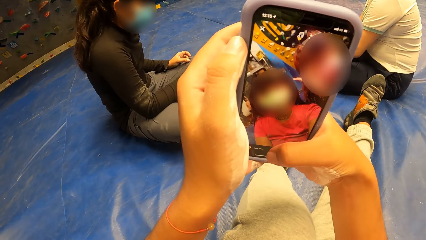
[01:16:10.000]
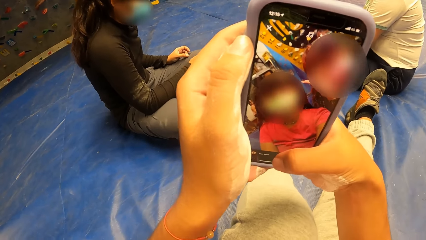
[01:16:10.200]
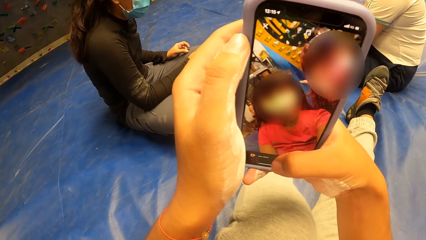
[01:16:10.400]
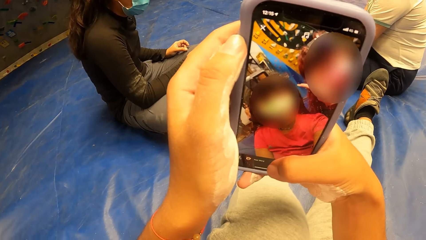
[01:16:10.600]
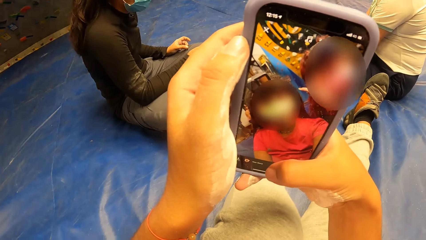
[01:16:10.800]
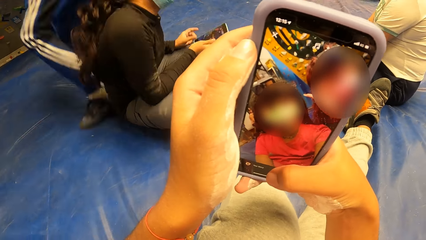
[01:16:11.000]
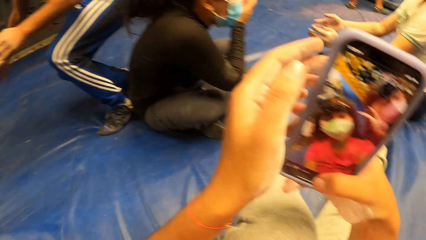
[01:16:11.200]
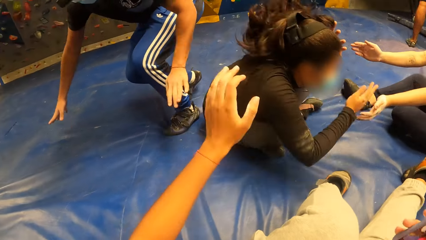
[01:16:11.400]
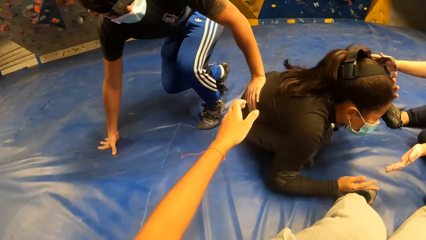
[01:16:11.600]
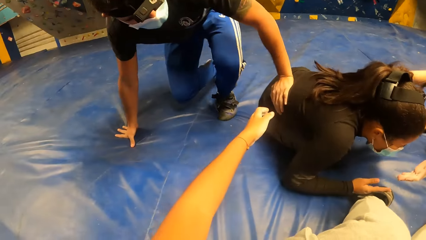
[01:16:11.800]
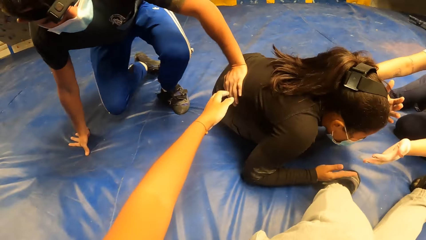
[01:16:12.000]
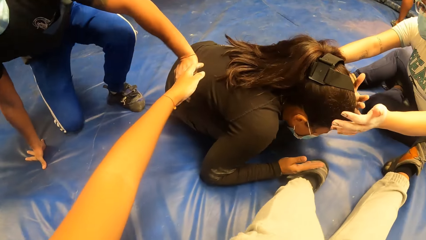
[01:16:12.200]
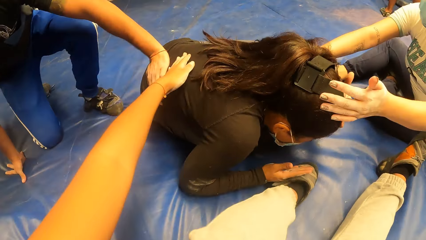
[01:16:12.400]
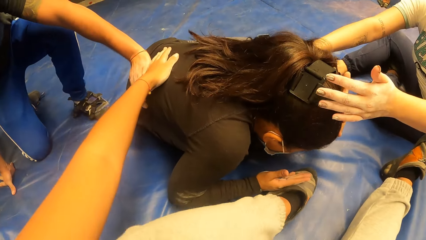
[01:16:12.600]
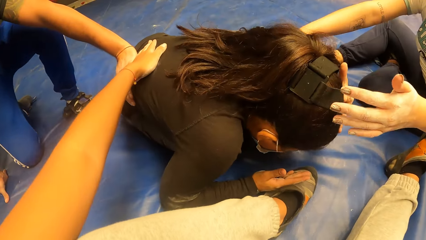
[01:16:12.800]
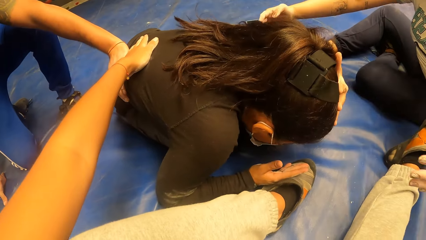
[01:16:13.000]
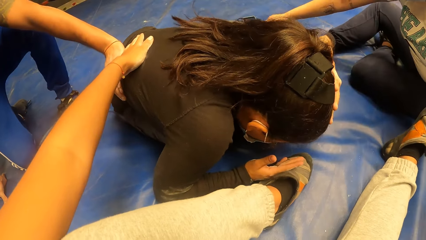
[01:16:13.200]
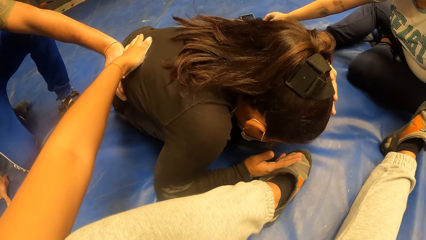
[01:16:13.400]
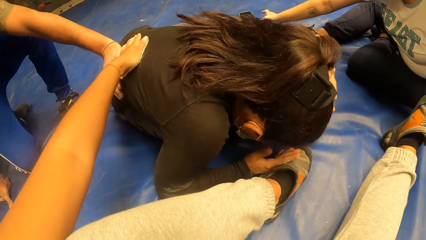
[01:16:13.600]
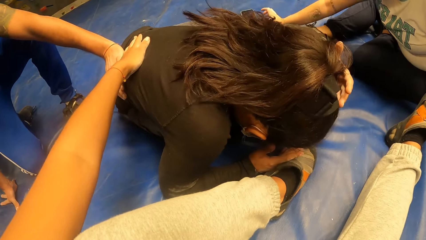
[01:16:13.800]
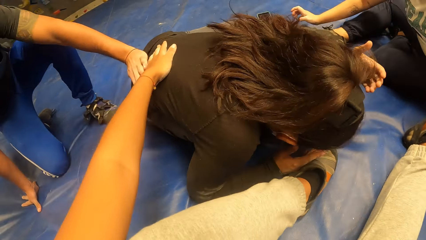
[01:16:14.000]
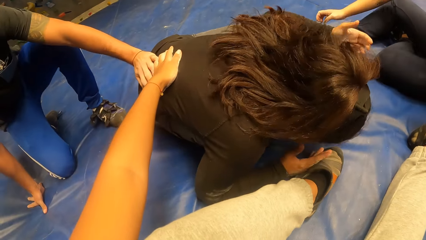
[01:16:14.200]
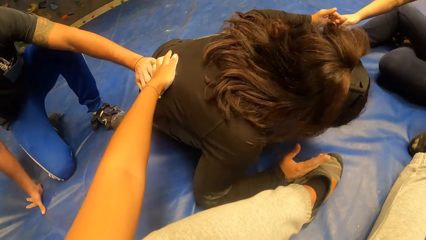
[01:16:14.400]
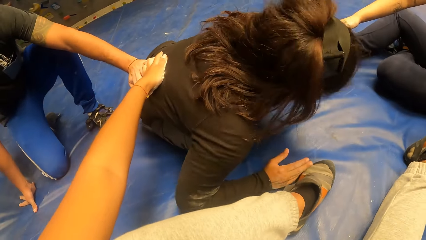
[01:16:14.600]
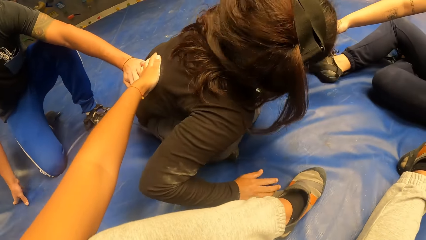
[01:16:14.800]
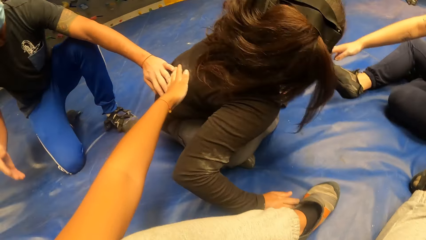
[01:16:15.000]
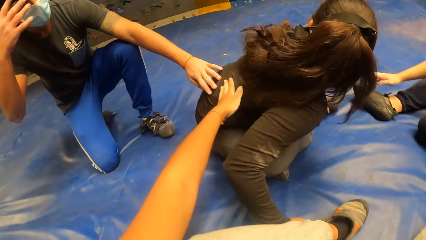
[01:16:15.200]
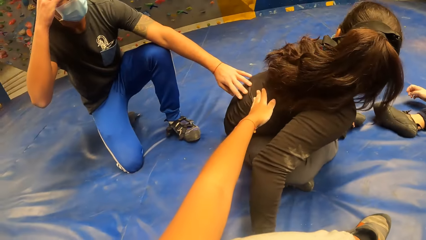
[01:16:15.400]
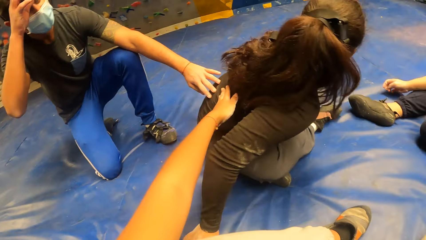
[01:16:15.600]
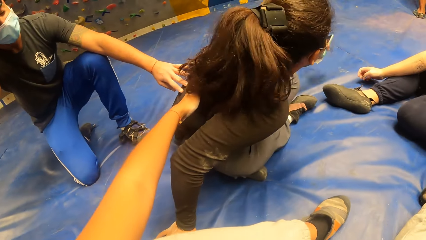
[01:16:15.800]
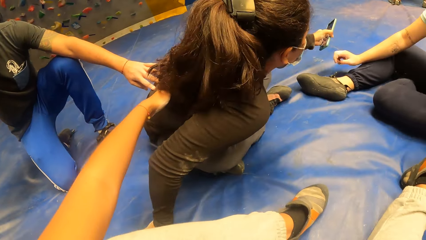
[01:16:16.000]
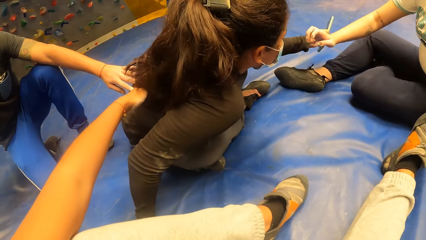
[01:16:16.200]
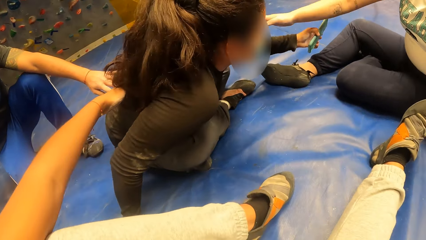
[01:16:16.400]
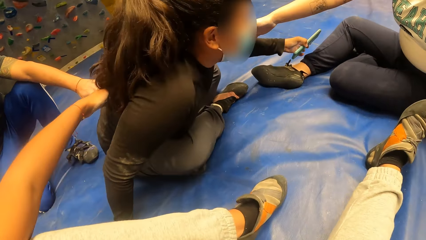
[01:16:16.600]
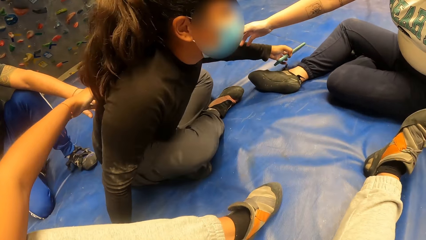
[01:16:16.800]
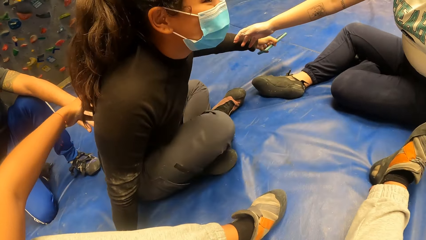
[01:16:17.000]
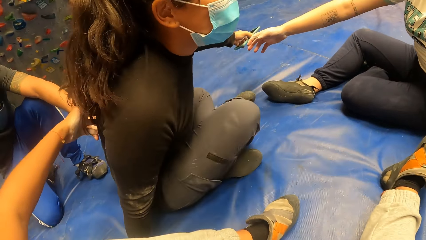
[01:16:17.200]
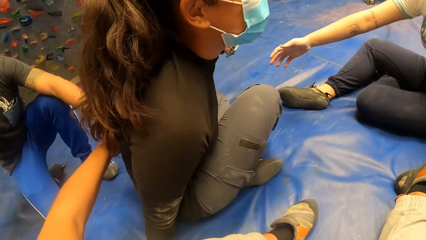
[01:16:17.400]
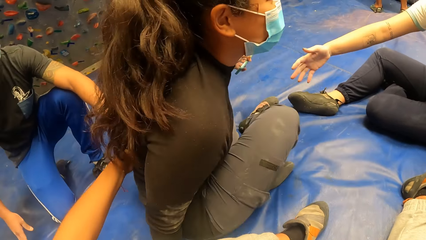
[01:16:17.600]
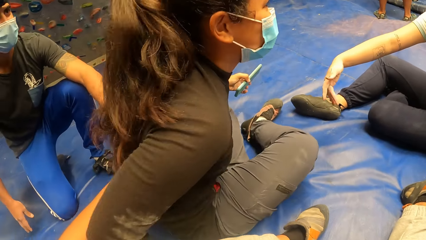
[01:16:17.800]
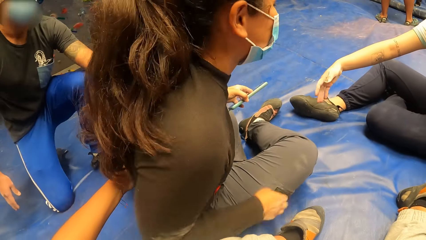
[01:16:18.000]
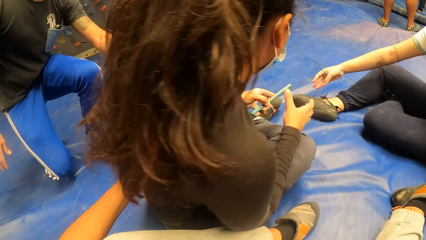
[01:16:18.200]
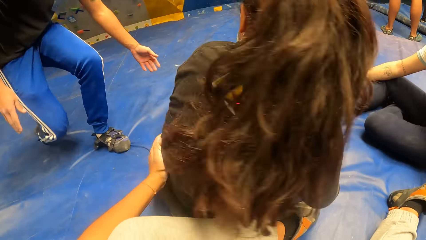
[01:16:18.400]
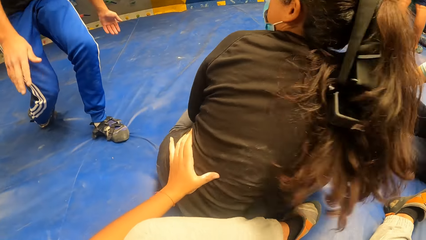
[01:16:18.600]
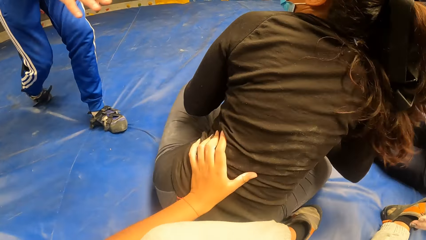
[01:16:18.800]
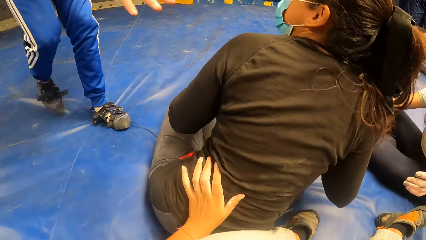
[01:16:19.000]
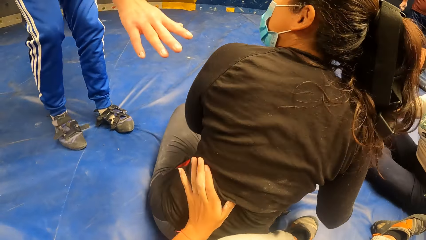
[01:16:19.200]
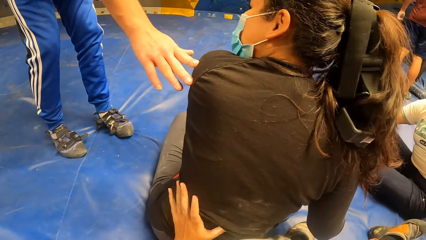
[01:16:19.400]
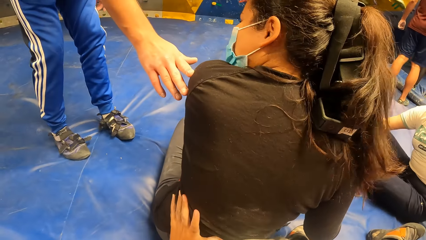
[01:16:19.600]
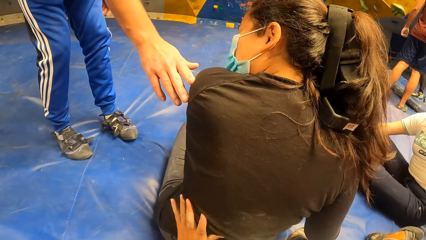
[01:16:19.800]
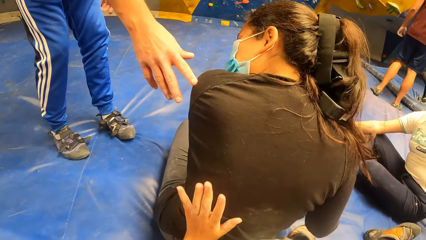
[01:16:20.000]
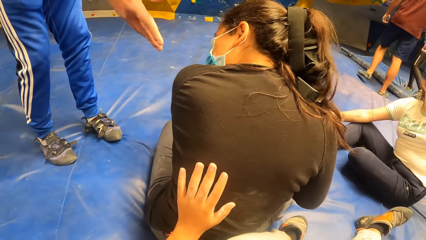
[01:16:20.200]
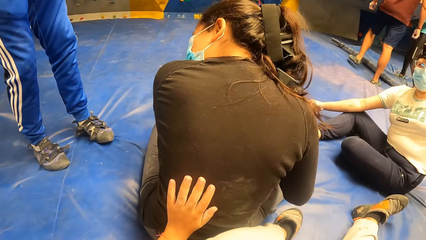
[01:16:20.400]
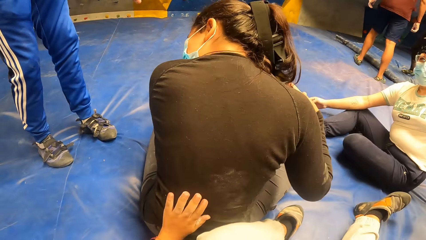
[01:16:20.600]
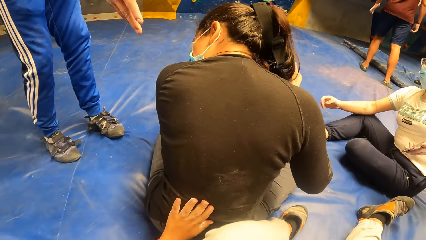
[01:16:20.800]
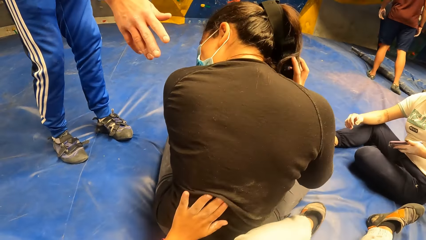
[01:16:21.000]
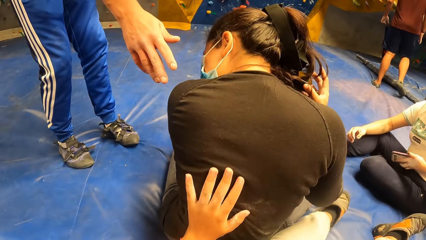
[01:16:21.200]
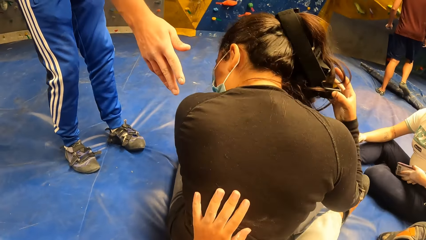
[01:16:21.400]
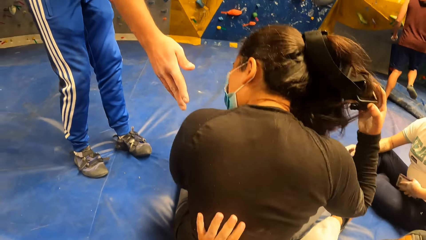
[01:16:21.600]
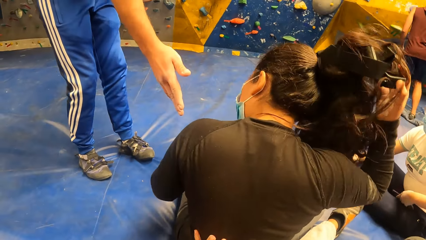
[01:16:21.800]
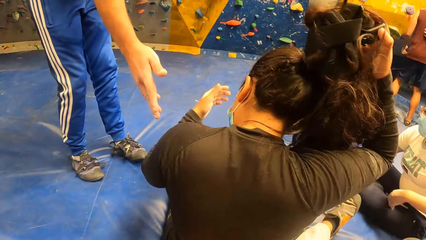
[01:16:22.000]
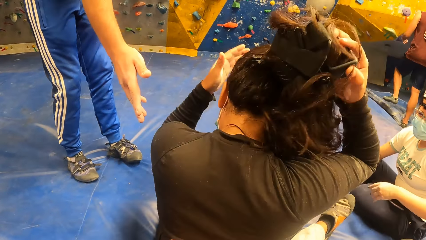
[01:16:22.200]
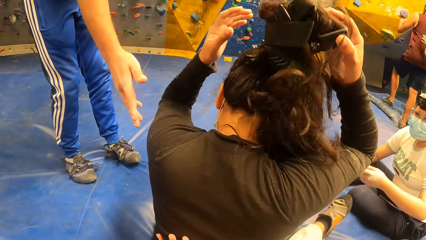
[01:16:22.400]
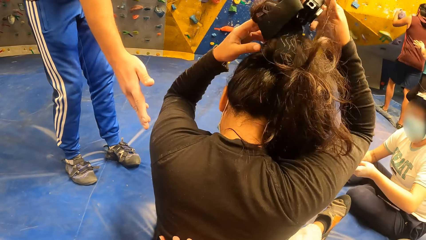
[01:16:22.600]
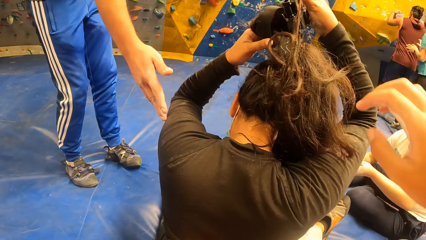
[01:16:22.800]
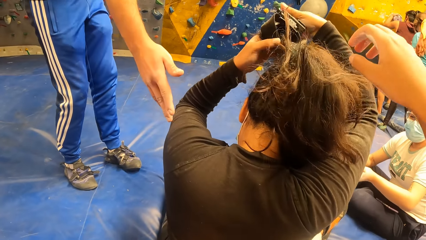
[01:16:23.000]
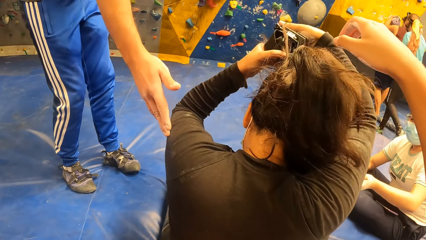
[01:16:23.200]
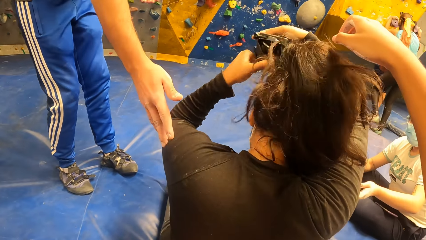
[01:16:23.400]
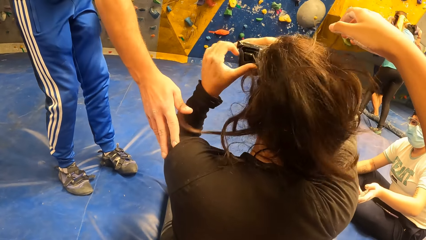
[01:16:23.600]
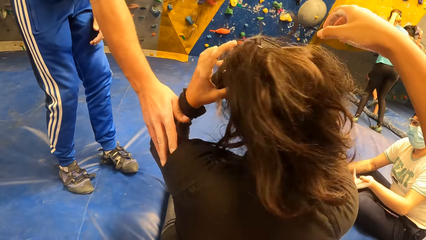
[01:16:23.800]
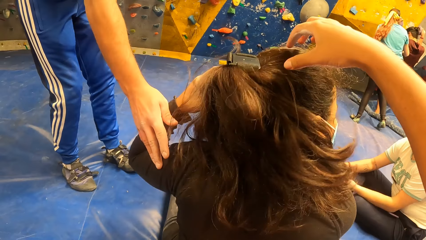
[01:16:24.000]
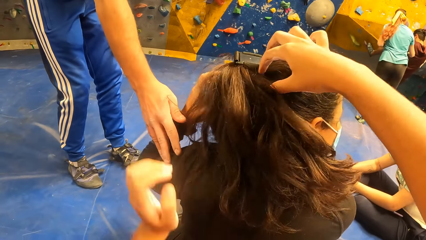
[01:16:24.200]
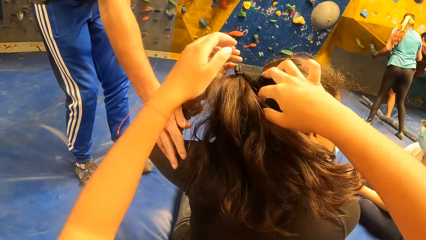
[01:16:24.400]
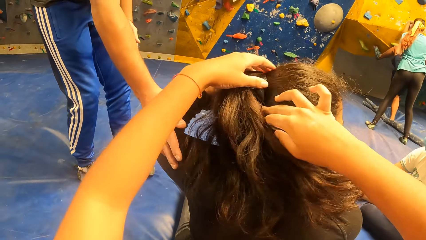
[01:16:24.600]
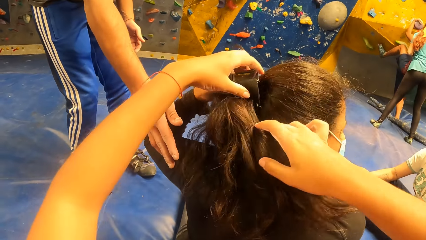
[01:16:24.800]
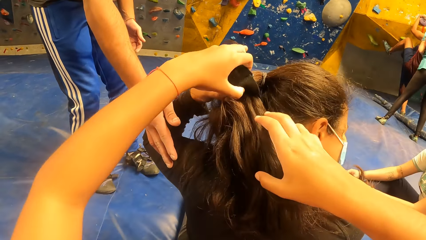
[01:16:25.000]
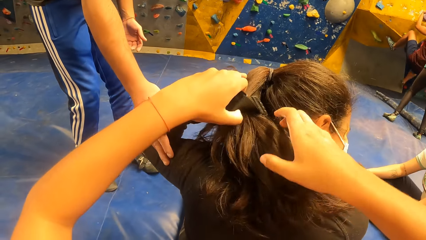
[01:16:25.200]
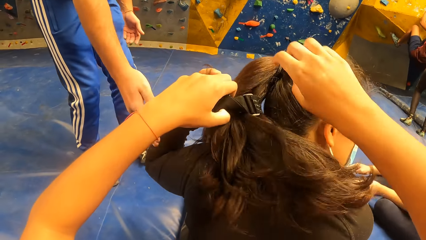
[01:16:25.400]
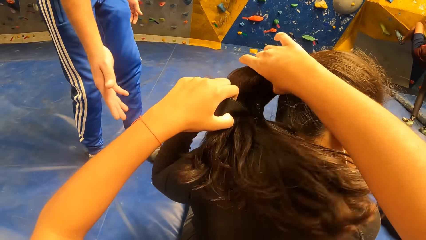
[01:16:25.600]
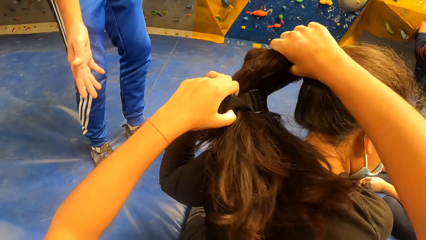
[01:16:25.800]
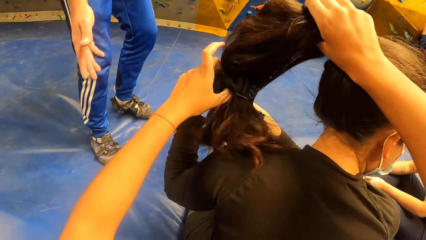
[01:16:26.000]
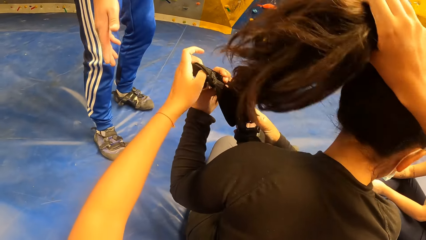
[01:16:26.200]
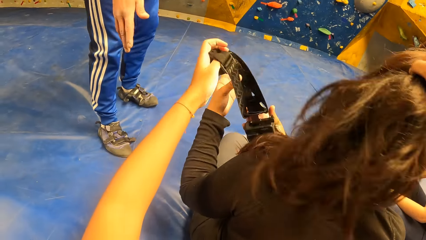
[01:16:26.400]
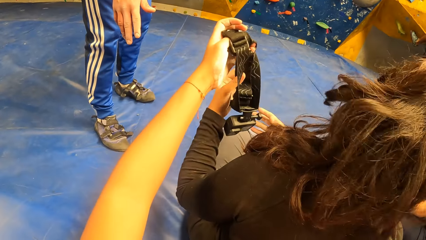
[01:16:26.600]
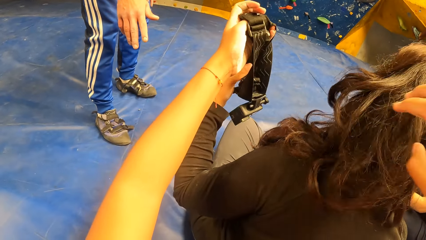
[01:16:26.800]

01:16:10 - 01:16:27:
The camera wearer stares at the smart phone. A man hits a woman's back with his left leg. The camera wearer waves a hand up. The man touches the woman's back with his left hand. The camera wearer rubs the woman's back with her left hand. The man rubs the woman's back with his left hand, and adjusts a camera head gear on his head with his right hand. The camera wearer looks around. The woman holds a phone with her left hand. The woman moves on the carpet. The man stands up from the gym floor. The camera wearer rubs the woman's back with her left hand. The man touches the woman's left shoulder with his right hand. The woman removes a camera head gear from her head with both hands. The man touches the woman at the shoulder. The camera wearer removes the camera head gear from the woman's head with both hands. She touches the hair on the woman's head.
